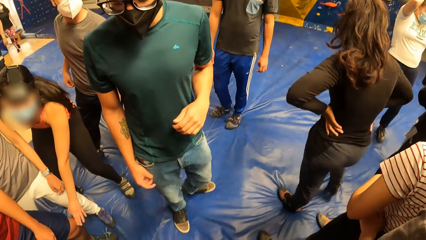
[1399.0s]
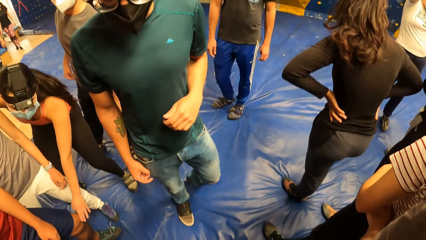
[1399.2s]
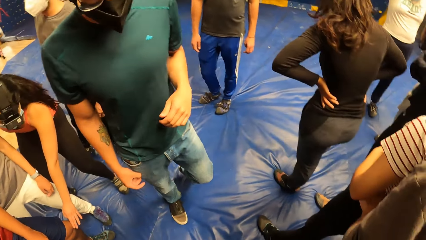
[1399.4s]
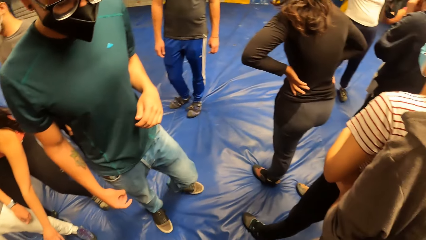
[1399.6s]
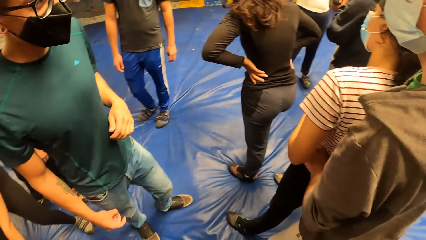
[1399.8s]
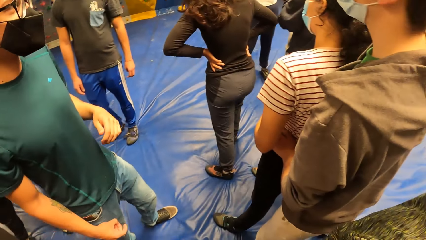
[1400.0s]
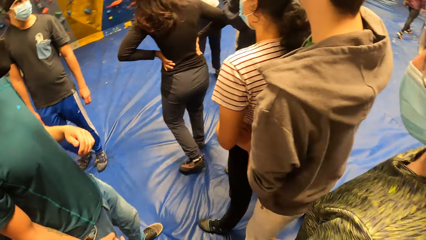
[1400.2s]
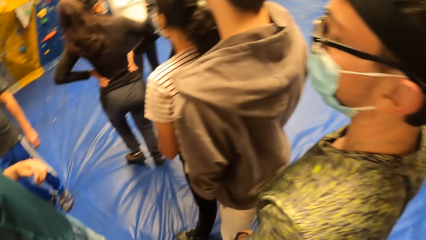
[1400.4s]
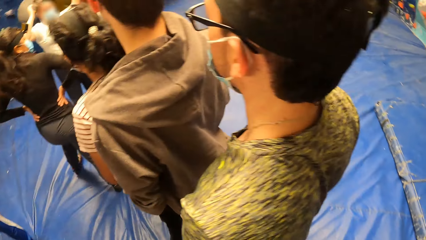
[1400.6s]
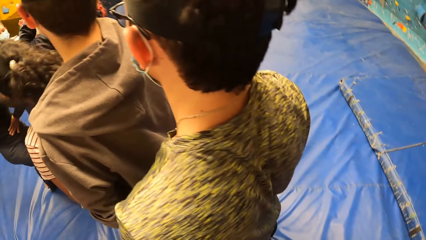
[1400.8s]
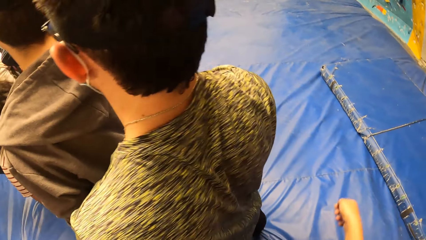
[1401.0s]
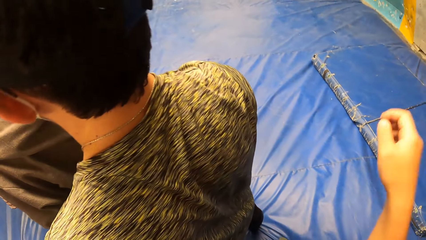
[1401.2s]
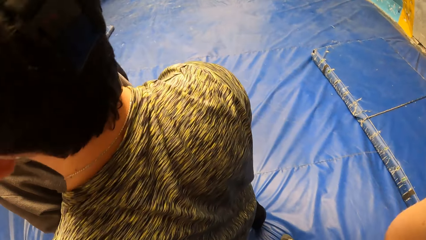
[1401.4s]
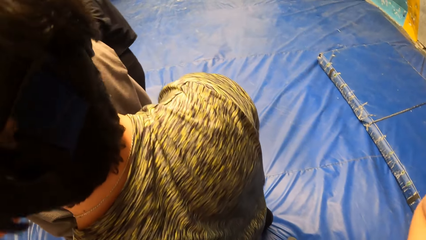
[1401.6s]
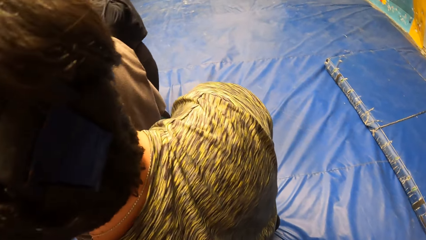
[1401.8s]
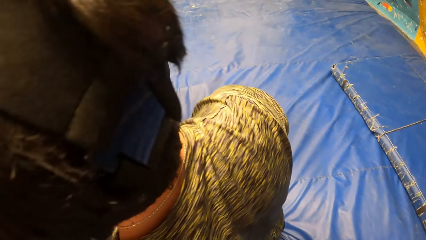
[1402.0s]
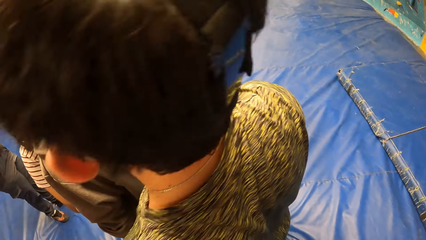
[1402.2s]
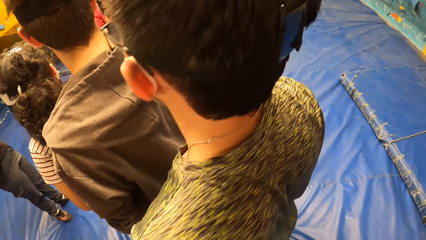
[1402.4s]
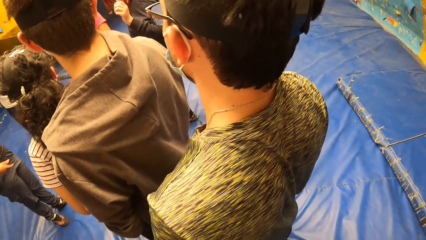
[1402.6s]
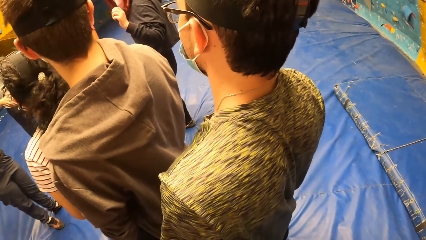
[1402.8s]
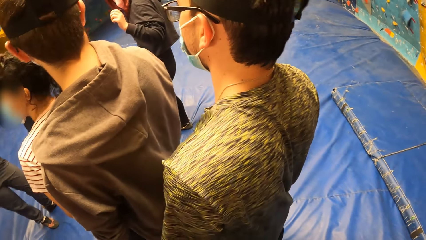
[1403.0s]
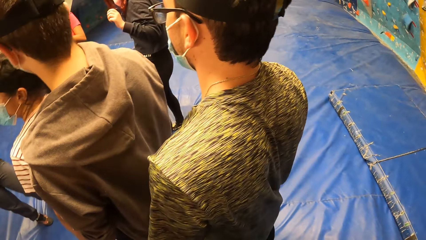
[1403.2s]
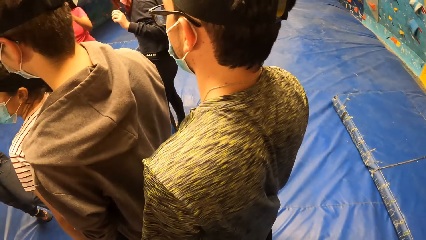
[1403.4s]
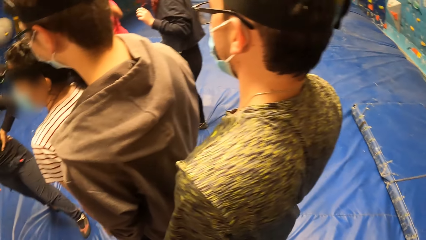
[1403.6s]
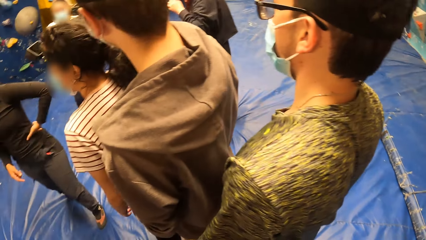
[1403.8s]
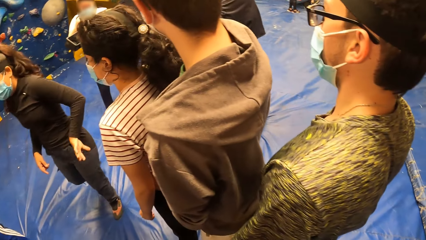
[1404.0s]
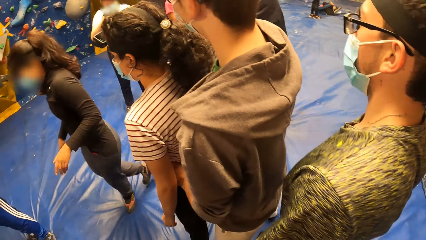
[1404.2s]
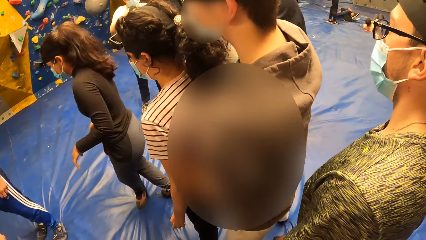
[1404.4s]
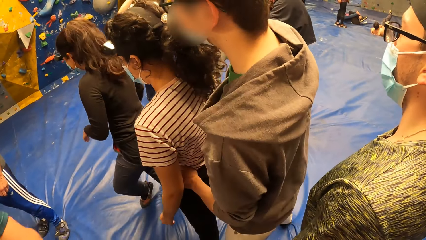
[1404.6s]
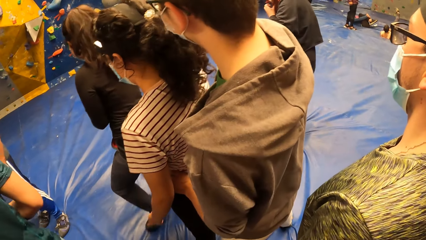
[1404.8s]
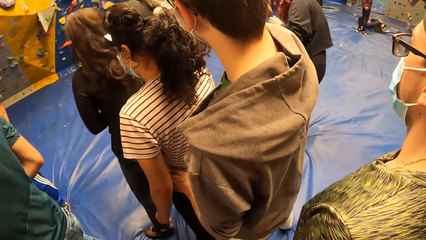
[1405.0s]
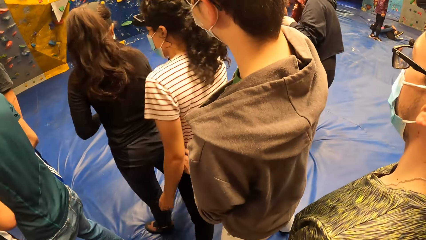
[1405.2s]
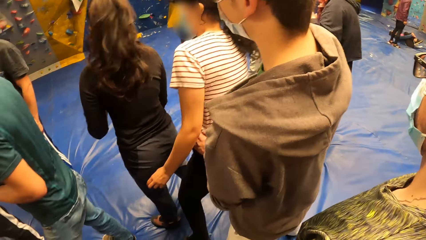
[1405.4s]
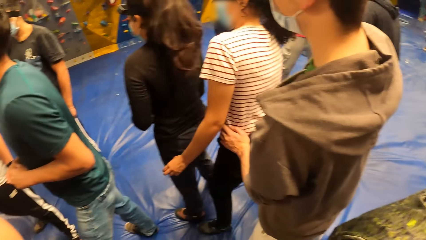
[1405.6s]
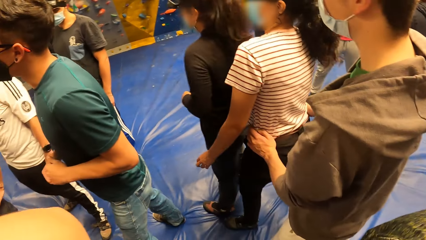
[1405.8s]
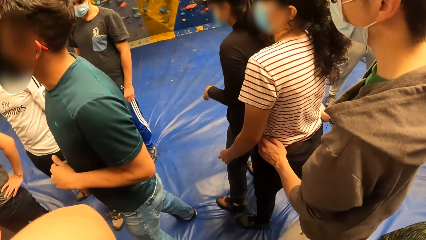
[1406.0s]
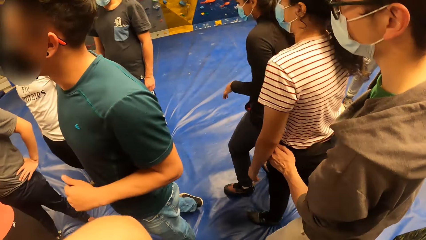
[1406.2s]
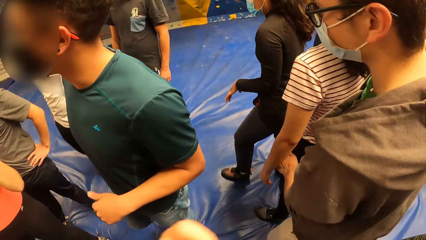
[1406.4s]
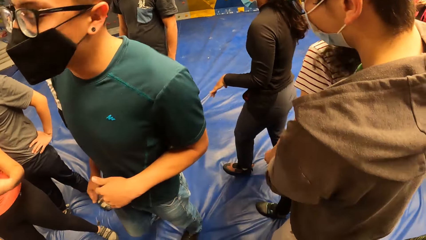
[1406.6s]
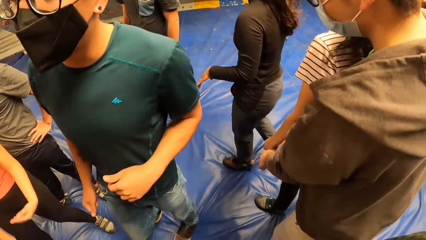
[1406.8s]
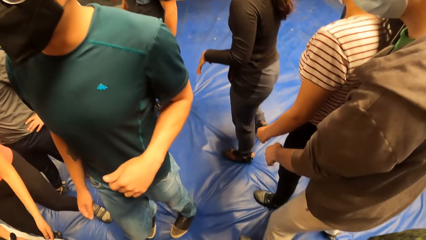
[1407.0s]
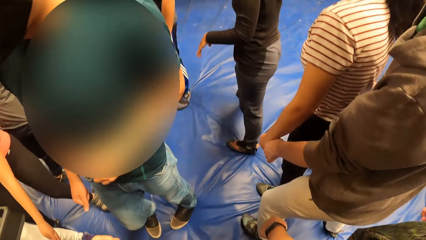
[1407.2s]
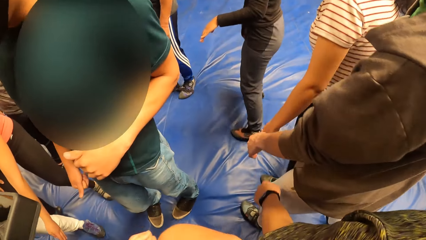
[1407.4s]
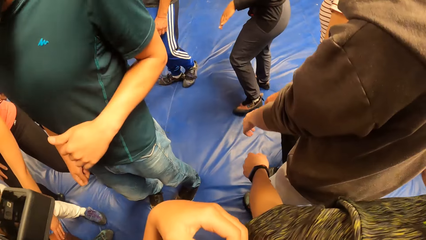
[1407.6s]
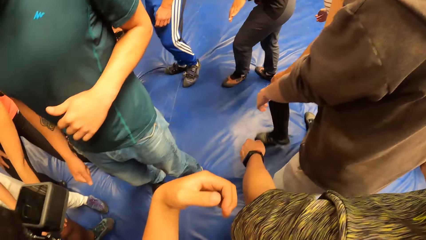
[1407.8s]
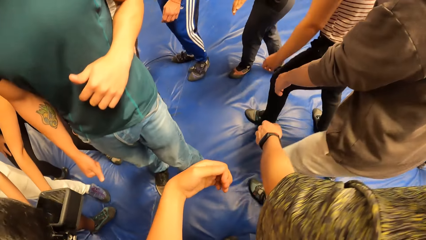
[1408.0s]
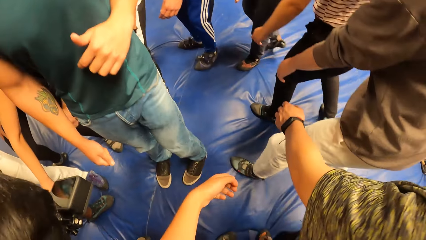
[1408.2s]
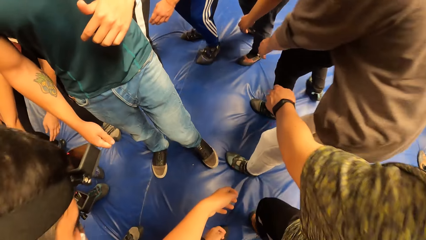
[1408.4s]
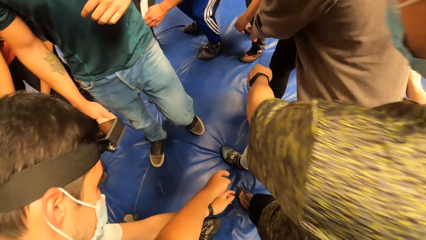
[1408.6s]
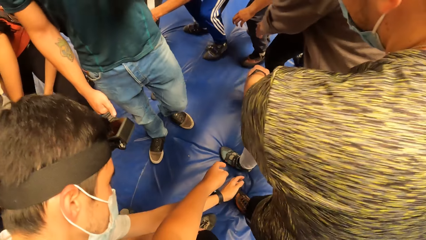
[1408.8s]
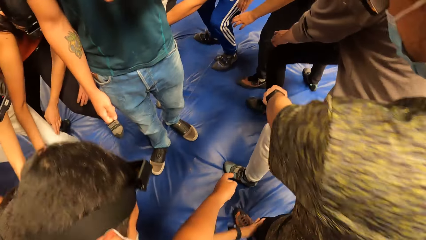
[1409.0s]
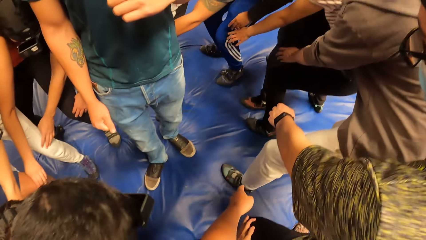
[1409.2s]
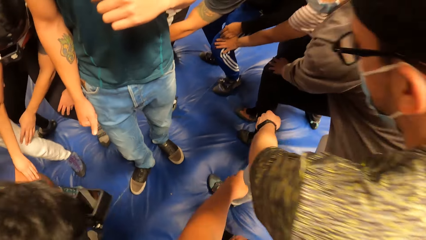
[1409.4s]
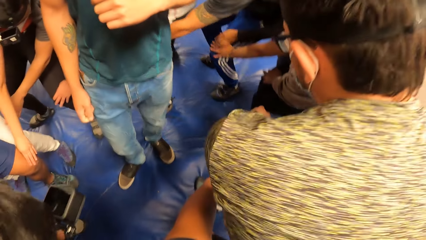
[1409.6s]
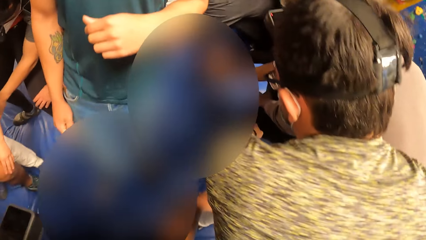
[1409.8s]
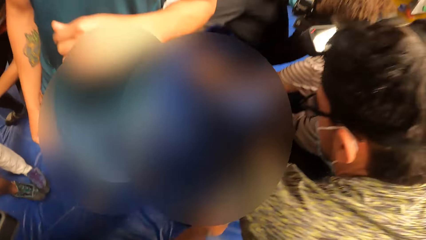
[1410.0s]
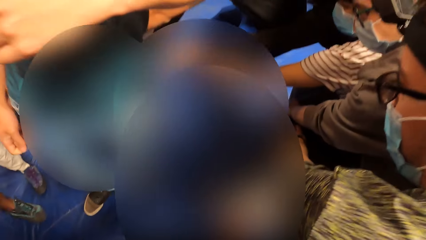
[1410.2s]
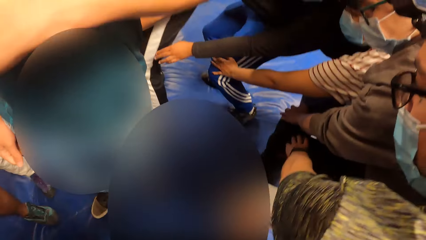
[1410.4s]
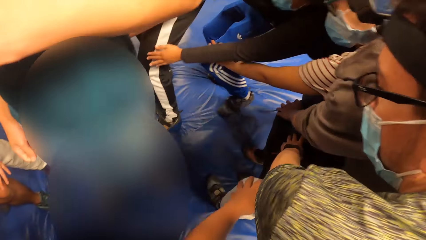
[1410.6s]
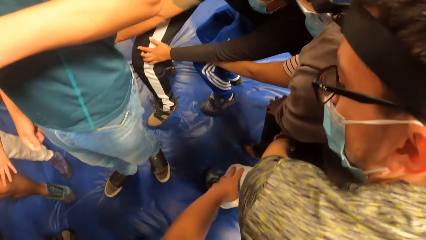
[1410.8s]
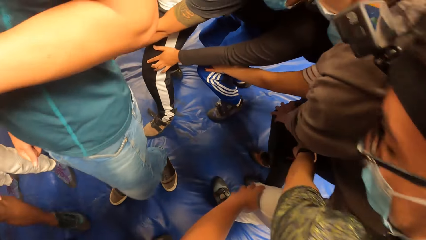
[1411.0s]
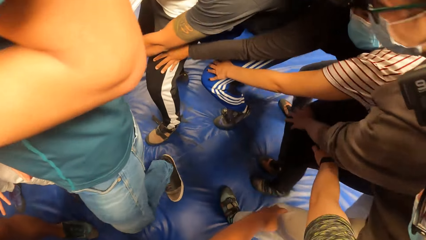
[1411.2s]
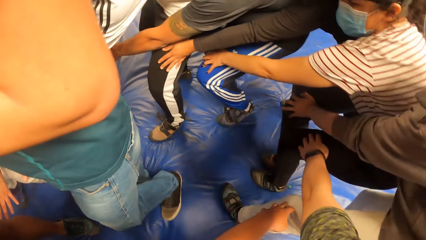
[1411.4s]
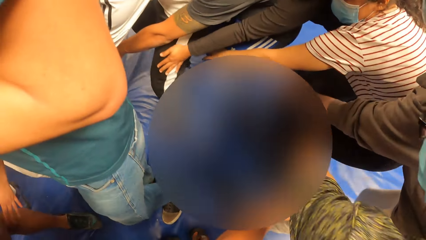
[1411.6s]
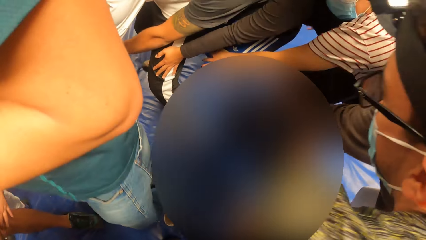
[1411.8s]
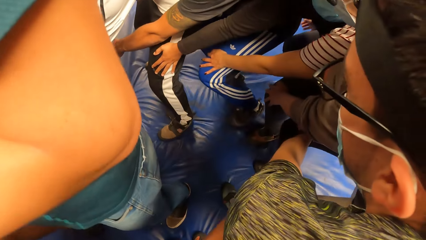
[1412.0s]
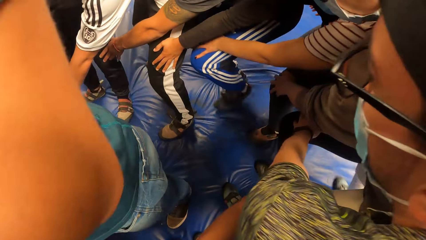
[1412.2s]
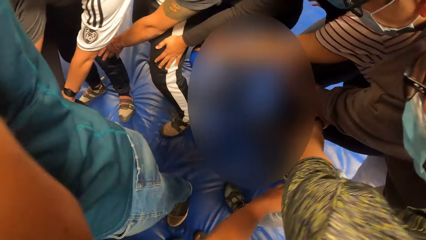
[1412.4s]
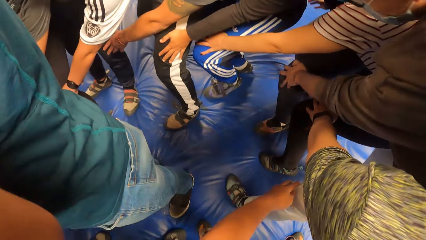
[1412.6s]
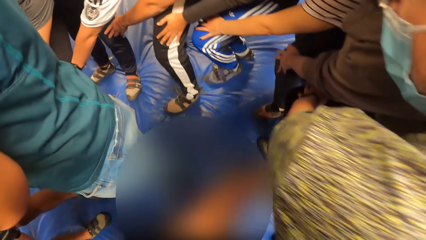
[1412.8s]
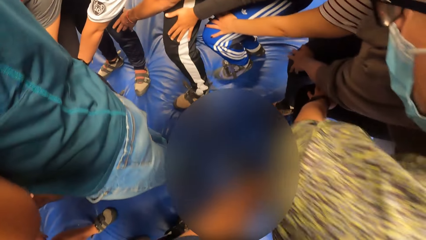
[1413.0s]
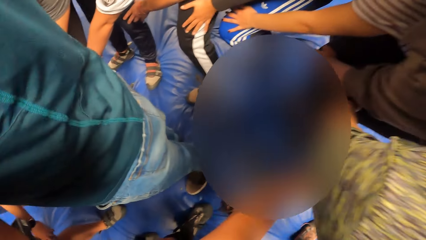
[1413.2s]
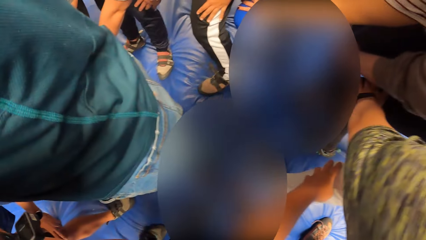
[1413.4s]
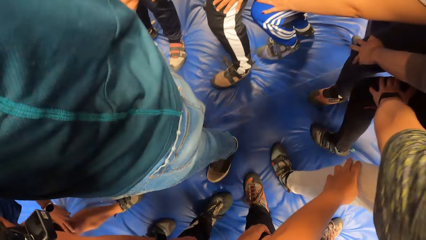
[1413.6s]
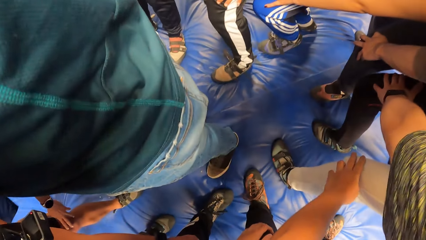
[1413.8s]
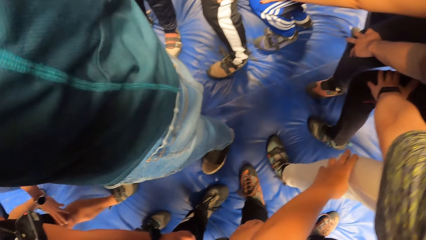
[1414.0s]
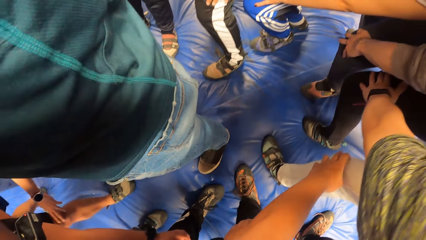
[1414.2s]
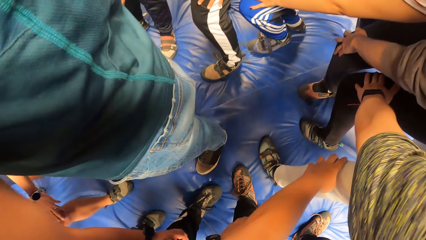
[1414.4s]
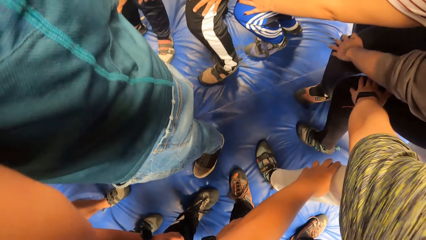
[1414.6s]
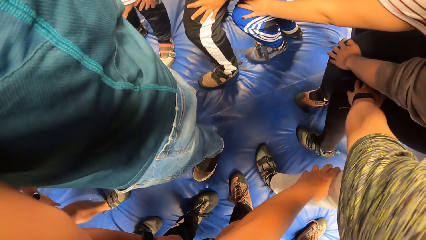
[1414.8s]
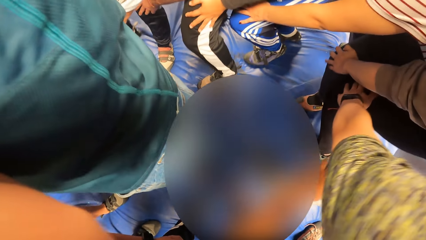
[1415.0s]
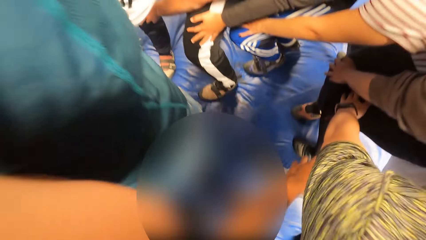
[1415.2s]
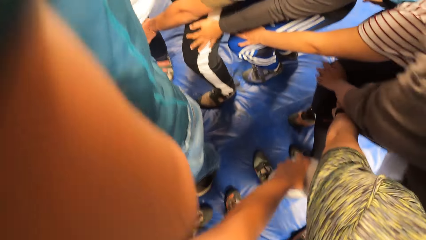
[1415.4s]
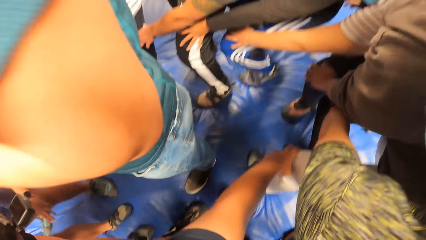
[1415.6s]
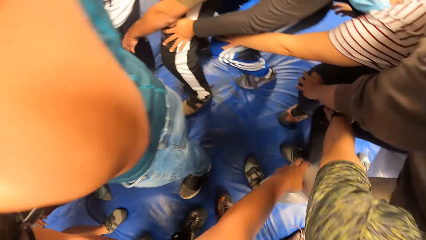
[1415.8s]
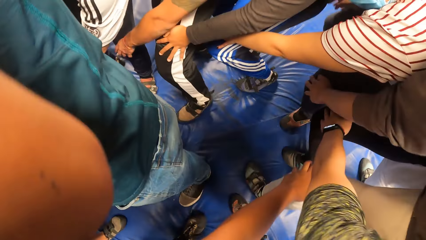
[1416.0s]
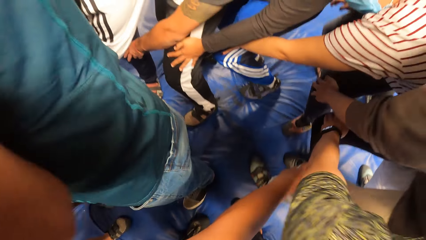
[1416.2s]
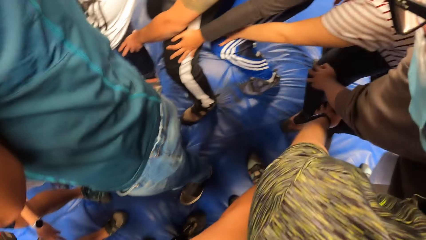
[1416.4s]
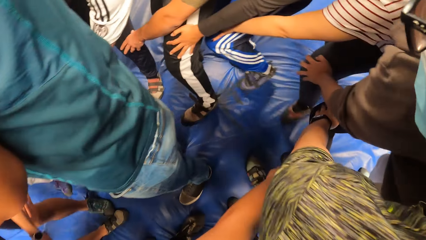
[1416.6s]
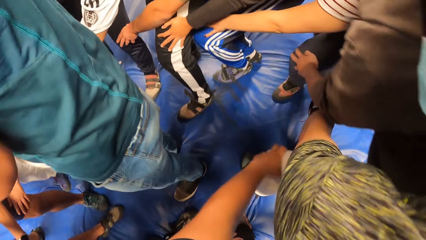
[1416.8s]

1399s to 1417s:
A man looks at the camera wearer. The camera wearer looks around the room. The man converses with the team. The camera wearer holds another man's knees. They walk holding the knees.
